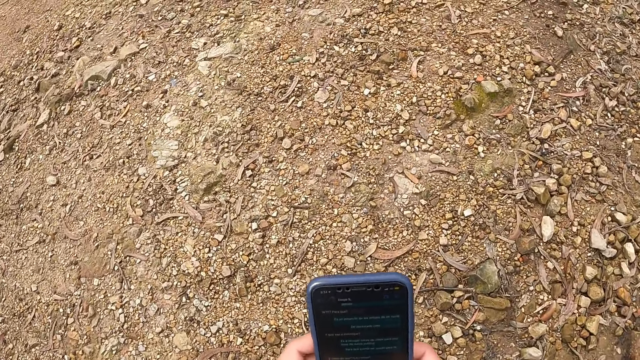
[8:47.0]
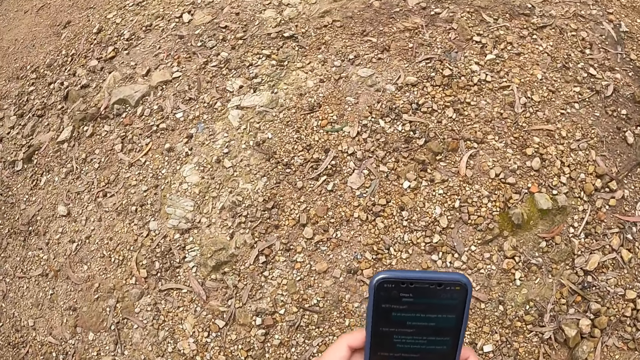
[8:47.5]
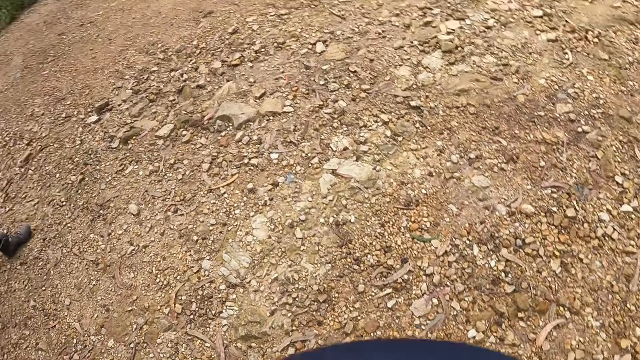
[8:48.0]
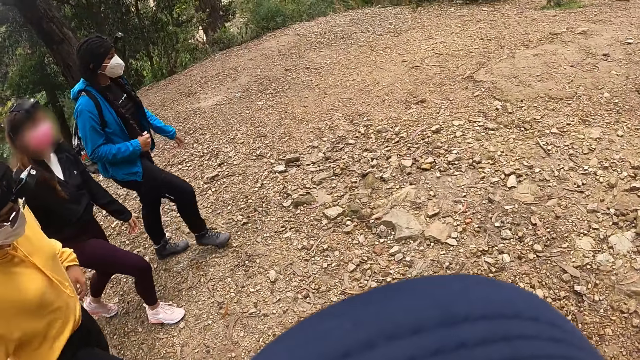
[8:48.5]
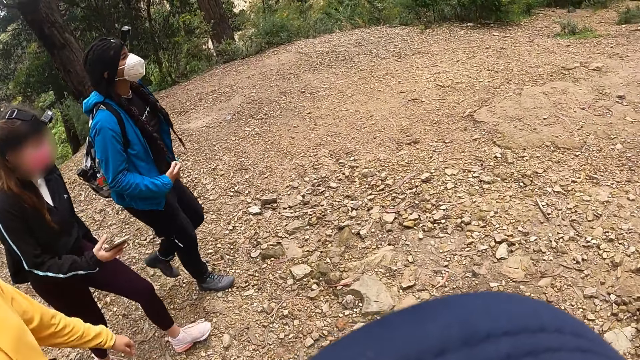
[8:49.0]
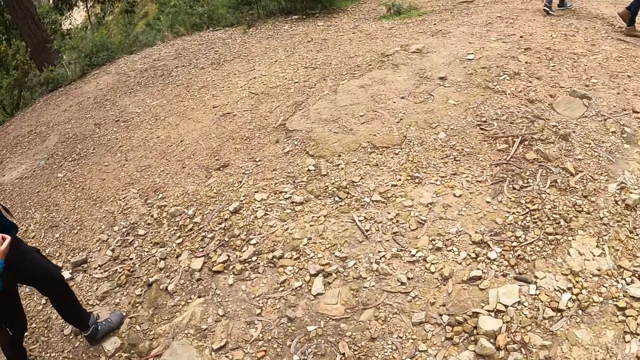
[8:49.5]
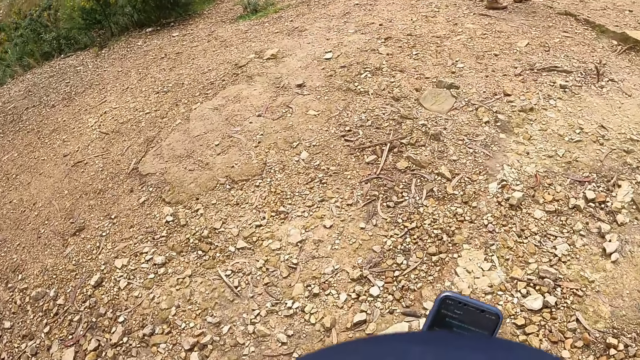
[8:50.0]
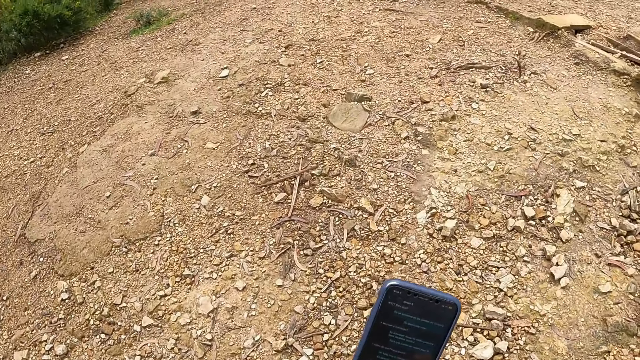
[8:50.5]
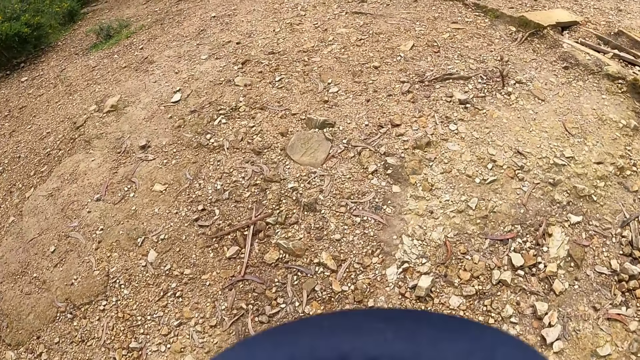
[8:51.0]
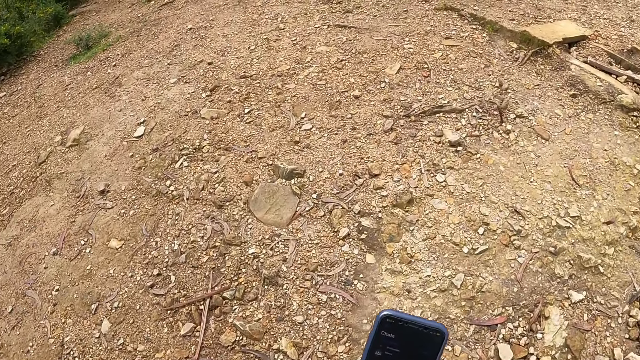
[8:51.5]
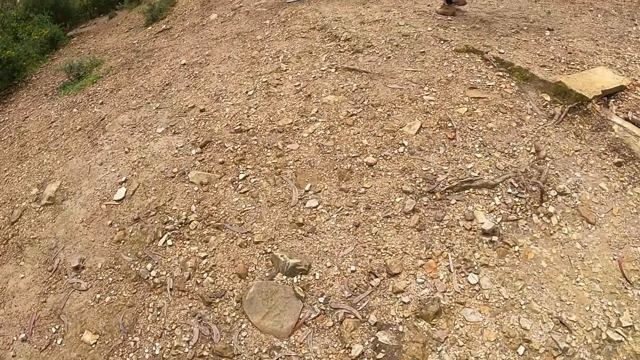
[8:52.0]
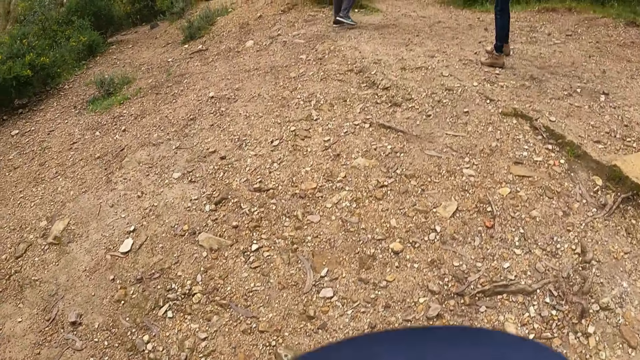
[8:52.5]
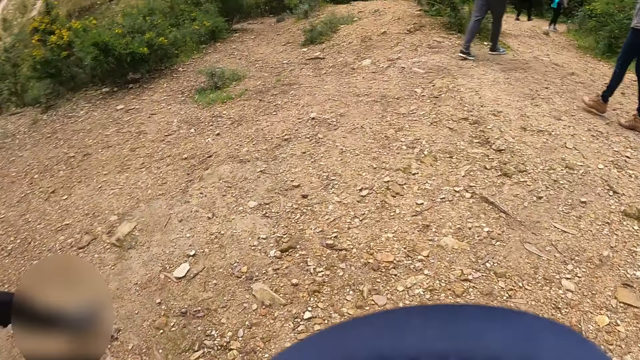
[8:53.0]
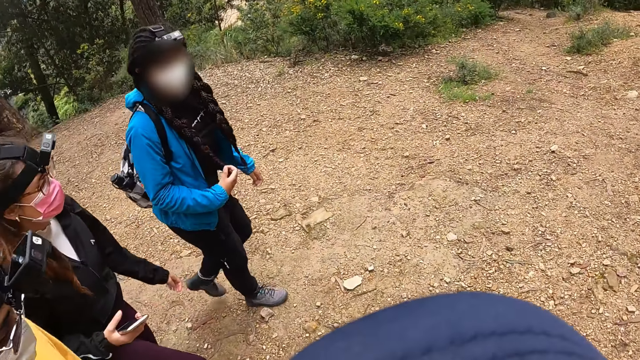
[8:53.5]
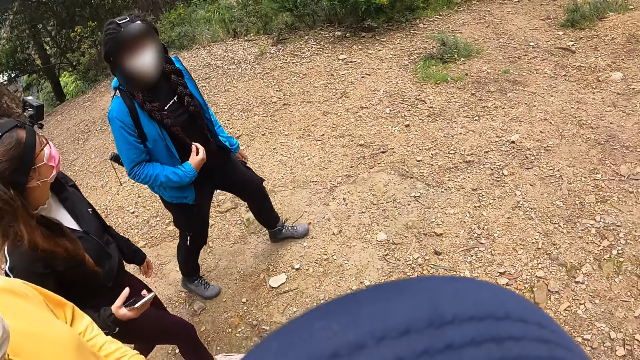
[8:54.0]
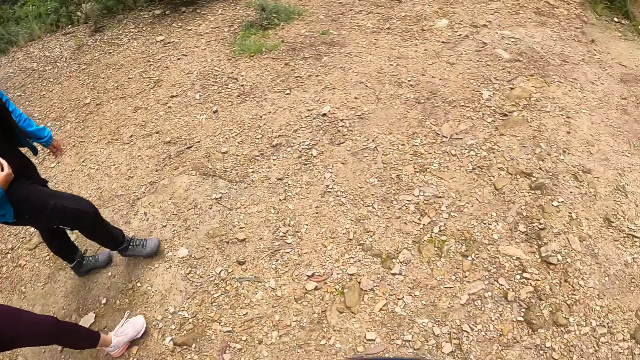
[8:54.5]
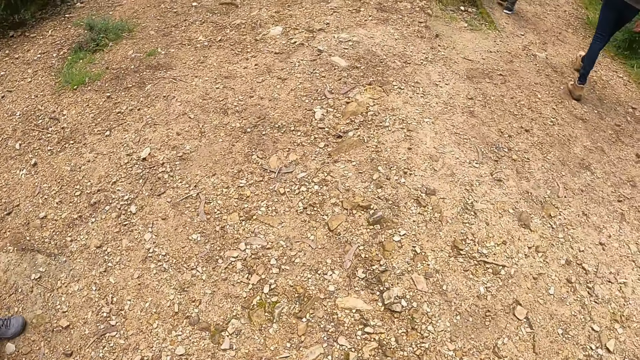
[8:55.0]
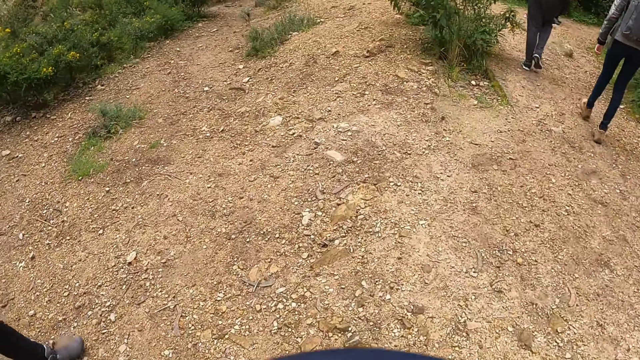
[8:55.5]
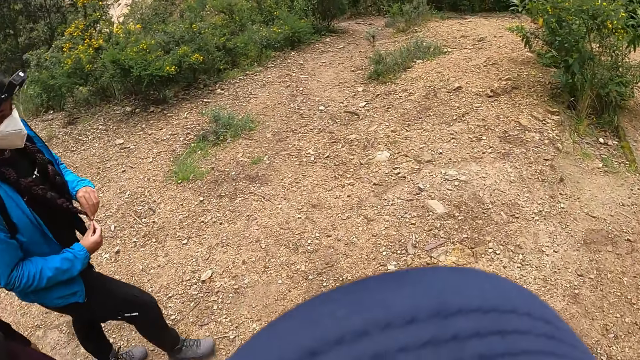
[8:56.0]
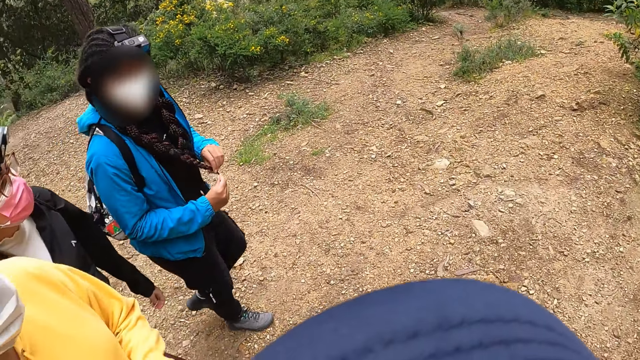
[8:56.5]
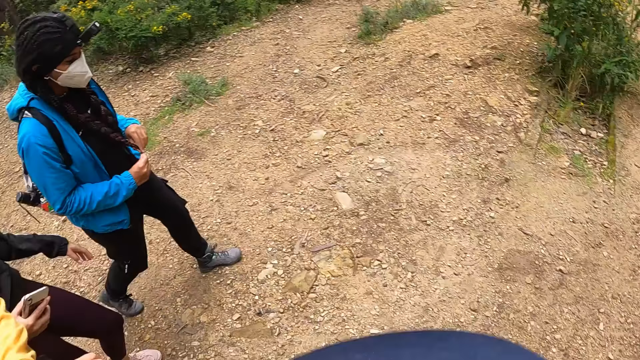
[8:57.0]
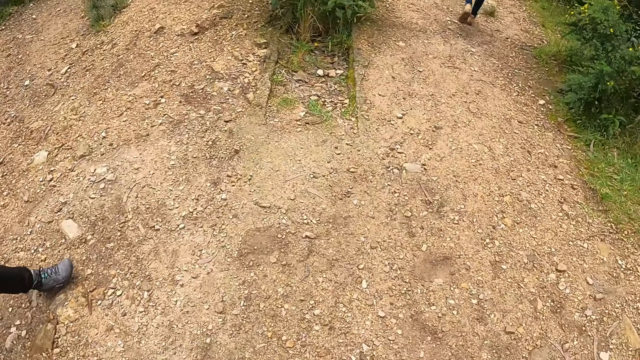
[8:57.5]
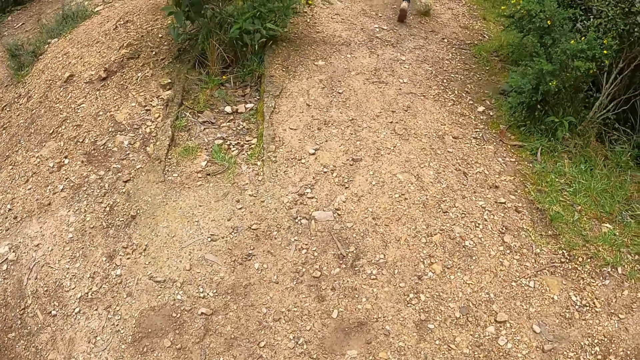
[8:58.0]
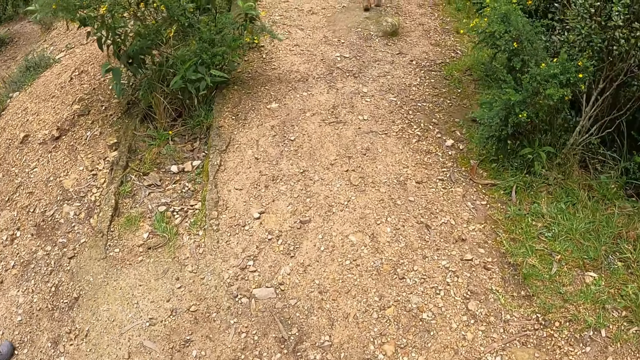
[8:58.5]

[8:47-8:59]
The camera wearer looks around. They use the phone. They look around.

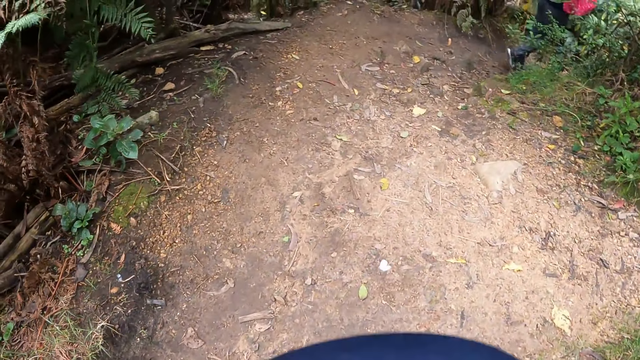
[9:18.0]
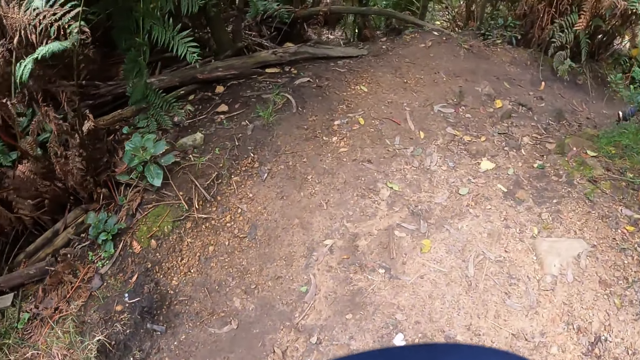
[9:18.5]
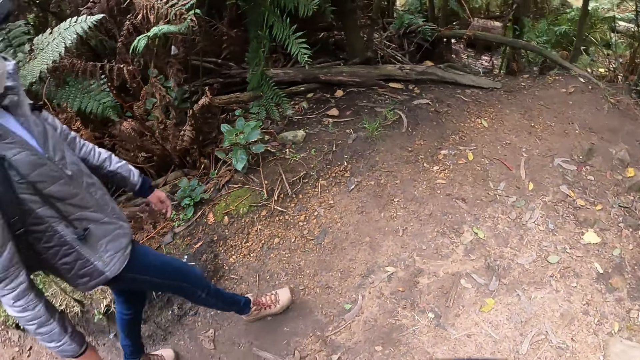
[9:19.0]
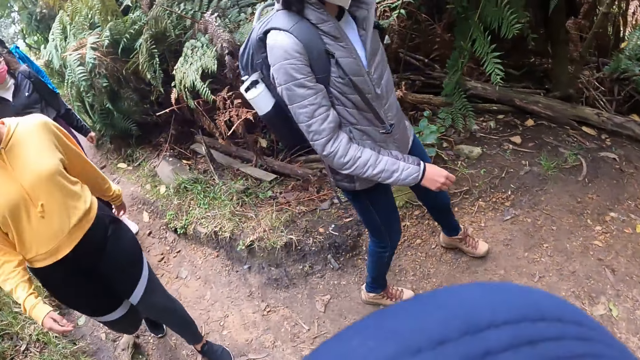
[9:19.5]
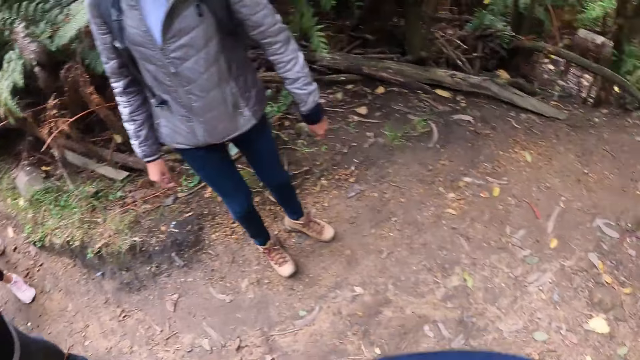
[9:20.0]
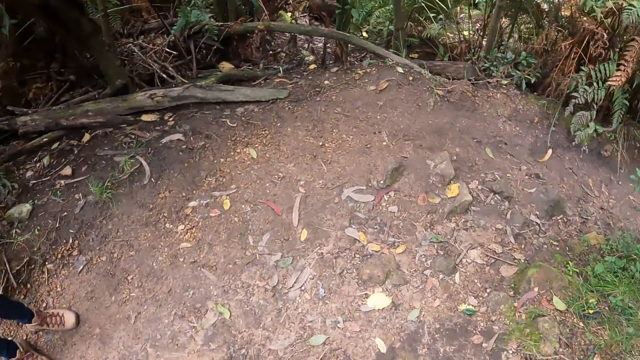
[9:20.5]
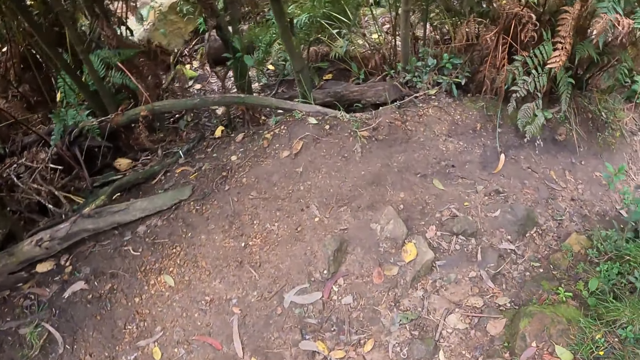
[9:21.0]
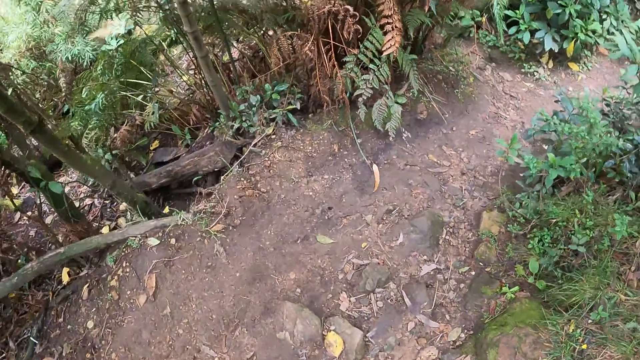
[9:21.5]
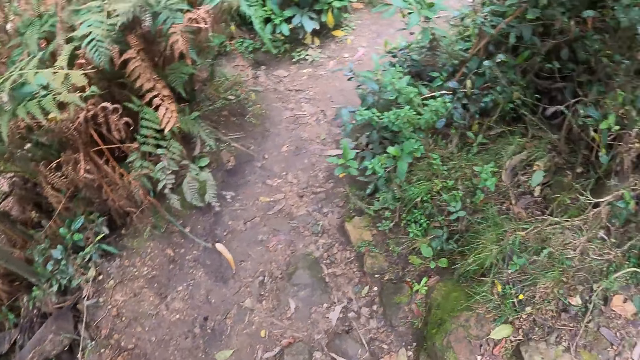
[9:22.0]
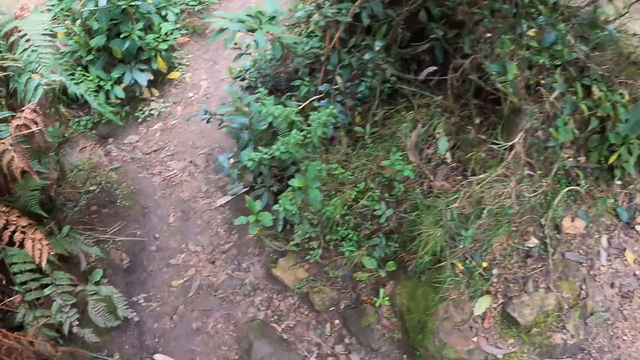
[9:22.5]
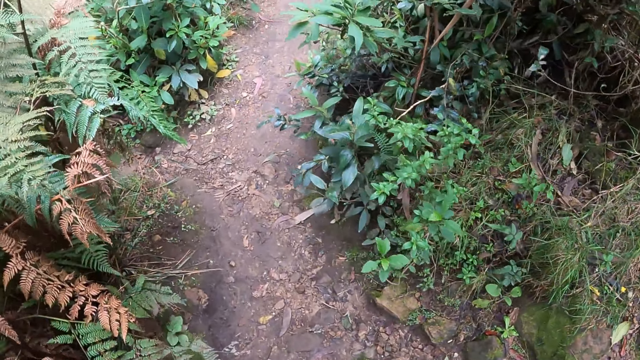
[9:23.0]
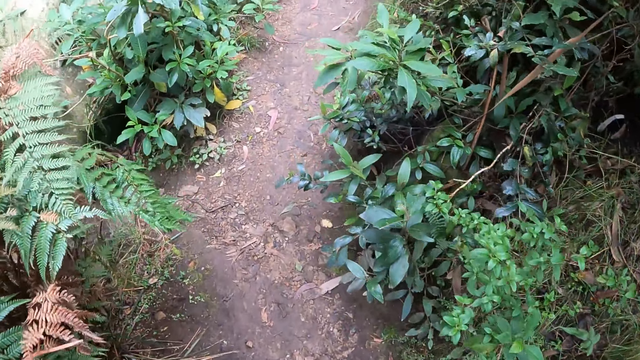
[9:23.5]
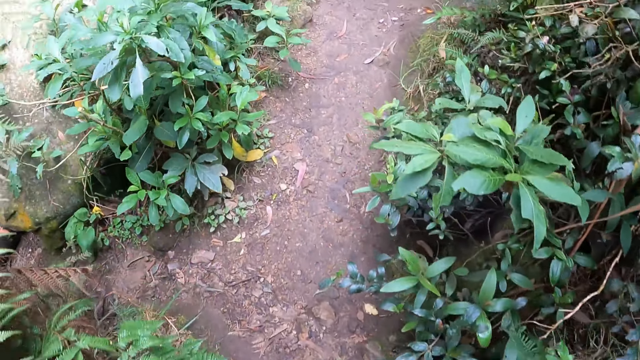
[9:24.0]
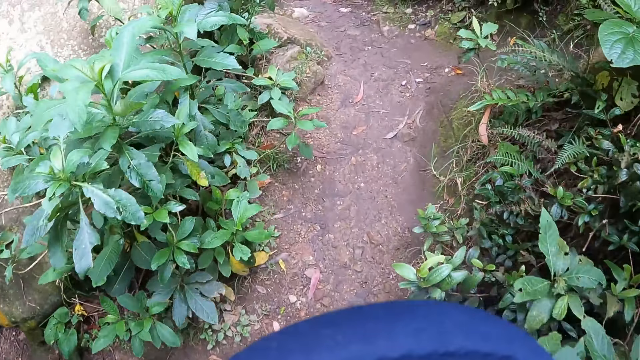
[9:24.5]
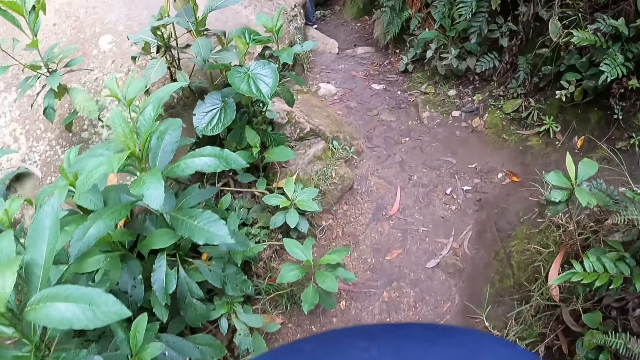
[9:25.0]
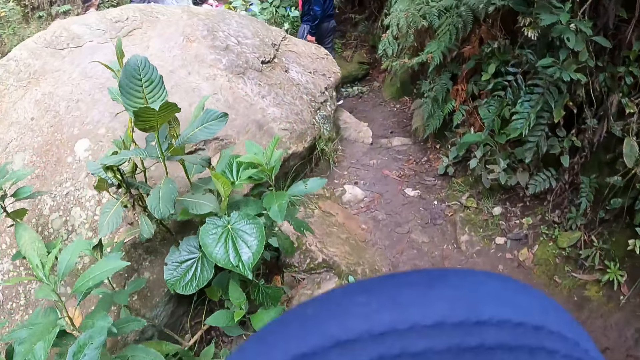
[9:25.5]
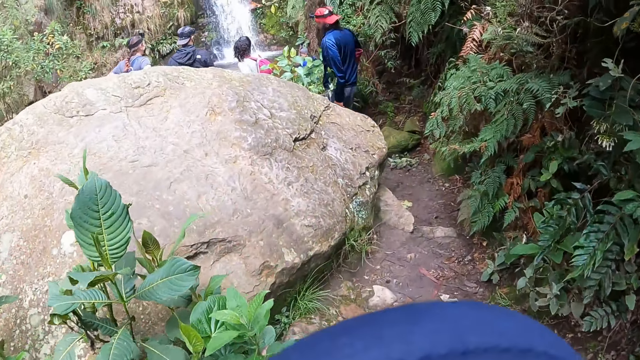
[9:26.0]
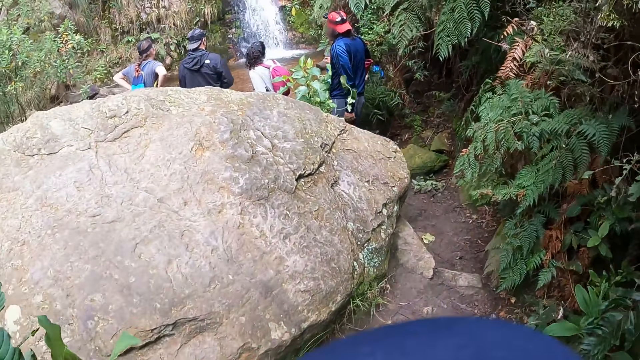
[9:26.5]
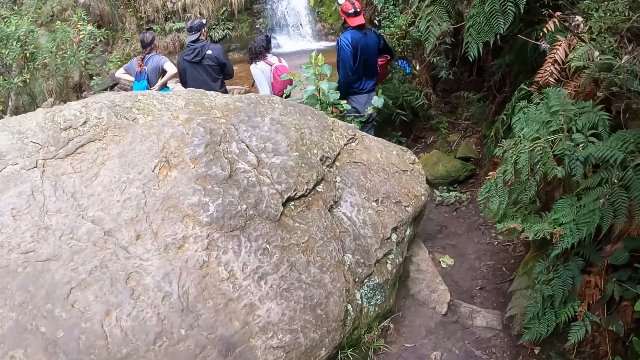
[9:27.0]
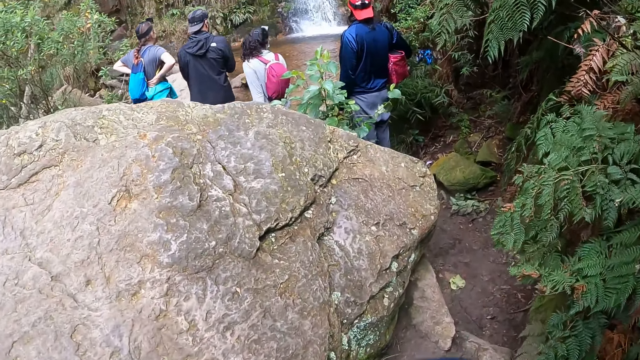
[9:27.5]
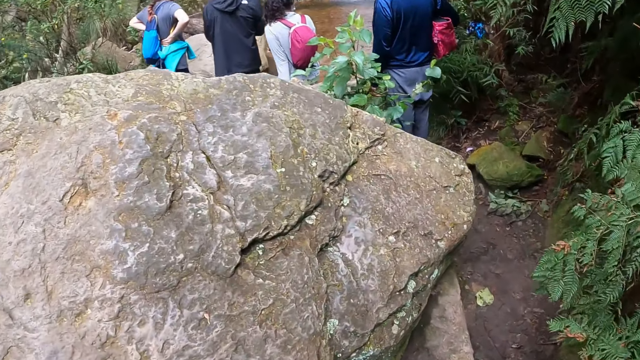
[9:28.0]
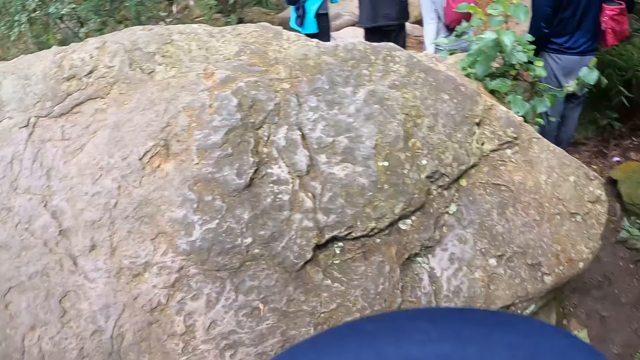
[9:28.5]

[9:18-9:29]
The camera wearer turns to the colleagues and walks with the colleagues.
